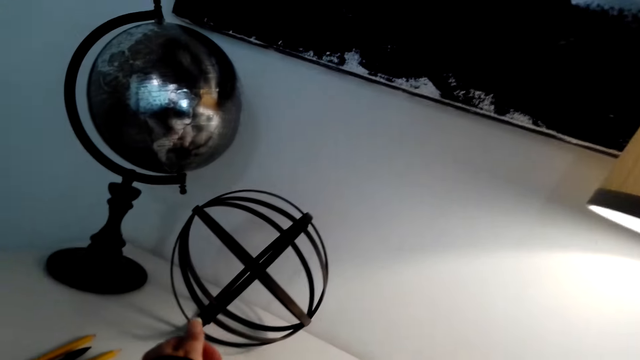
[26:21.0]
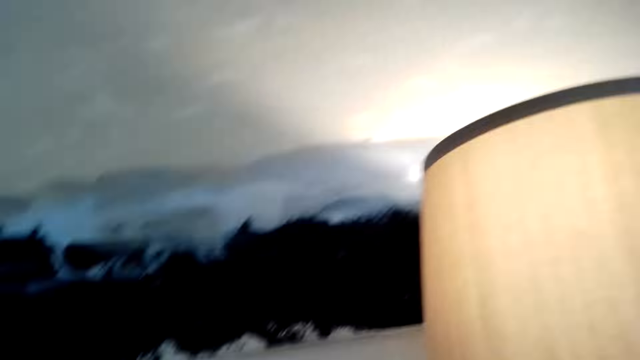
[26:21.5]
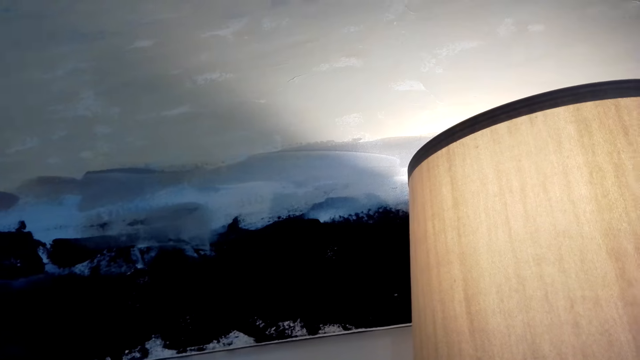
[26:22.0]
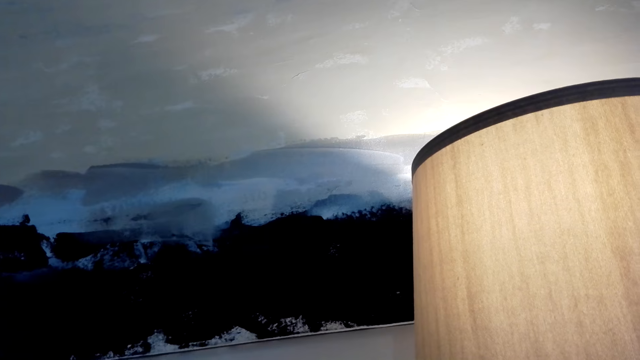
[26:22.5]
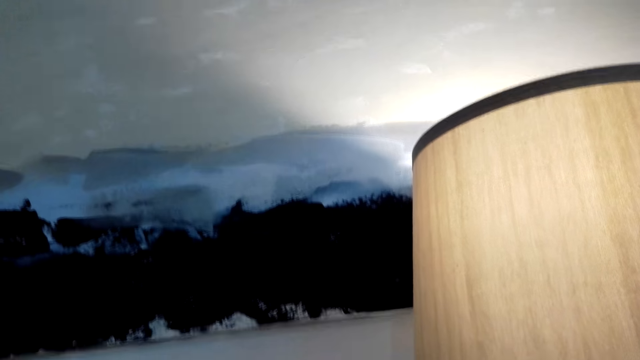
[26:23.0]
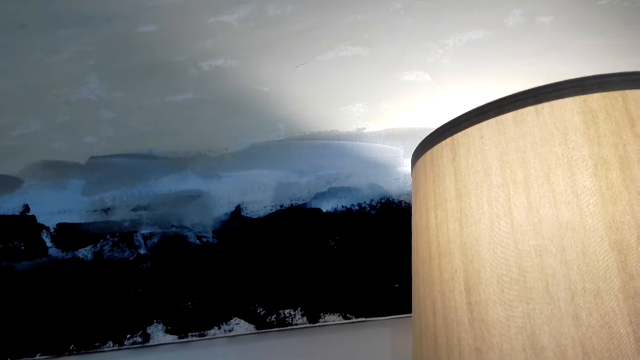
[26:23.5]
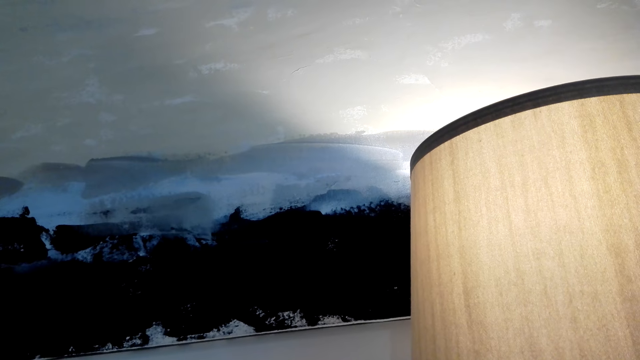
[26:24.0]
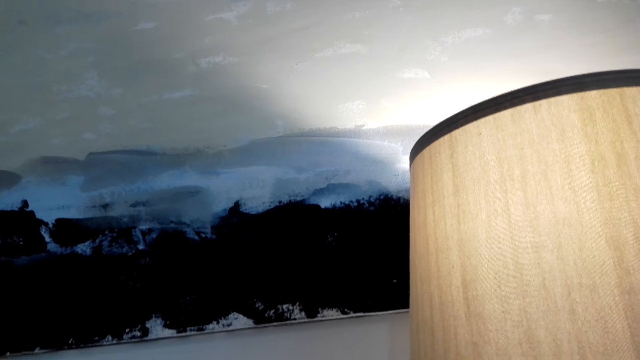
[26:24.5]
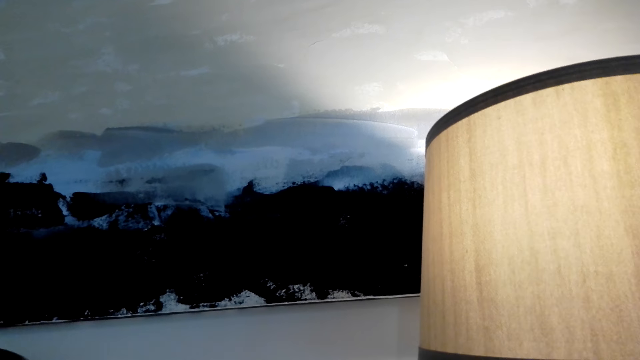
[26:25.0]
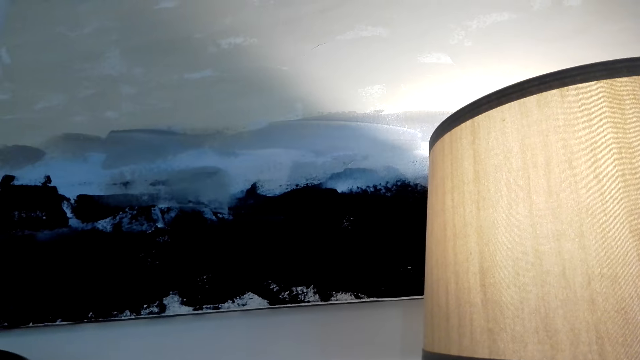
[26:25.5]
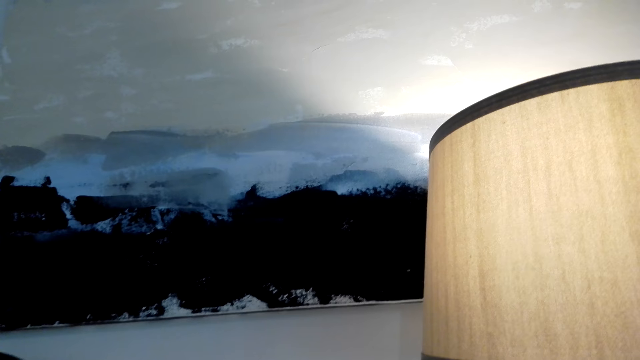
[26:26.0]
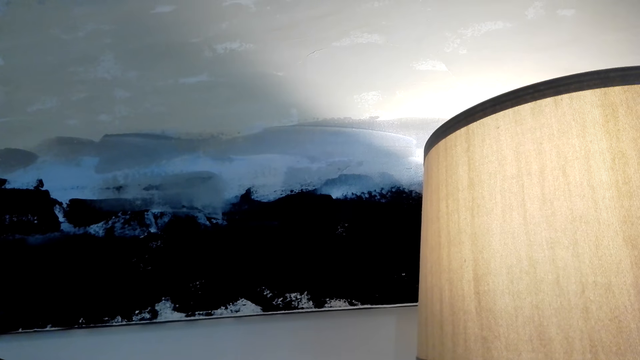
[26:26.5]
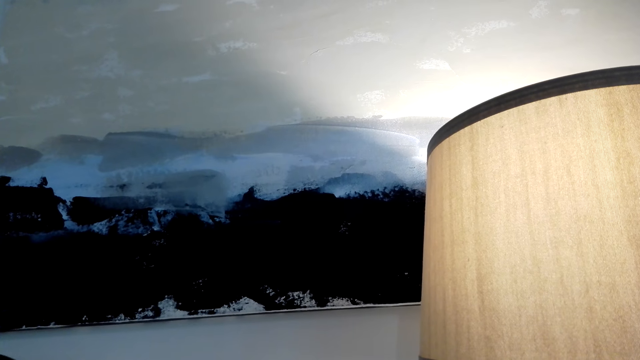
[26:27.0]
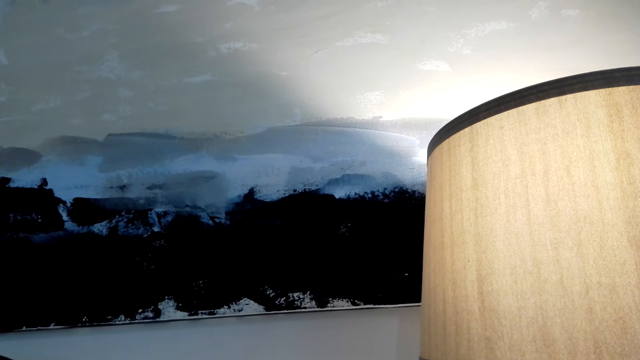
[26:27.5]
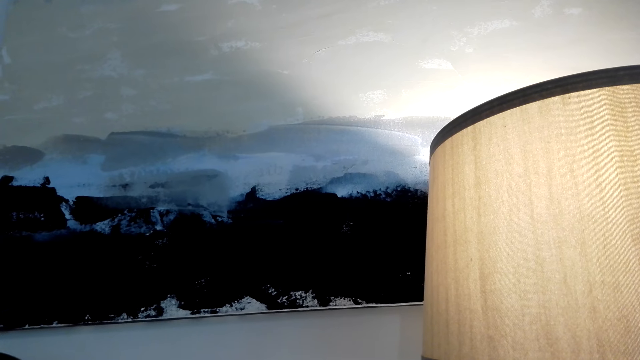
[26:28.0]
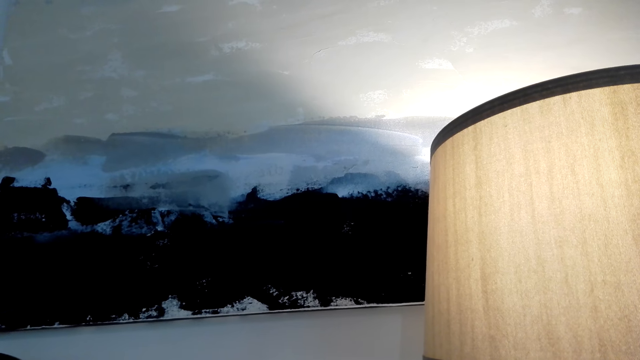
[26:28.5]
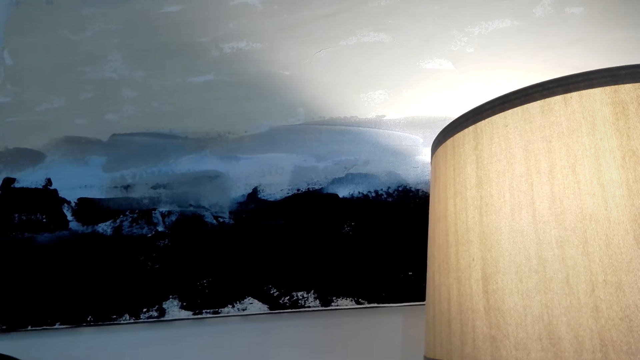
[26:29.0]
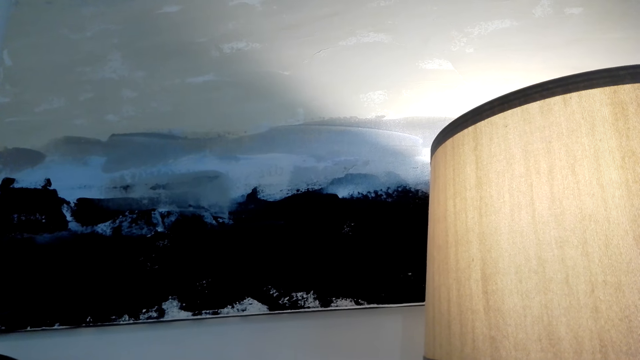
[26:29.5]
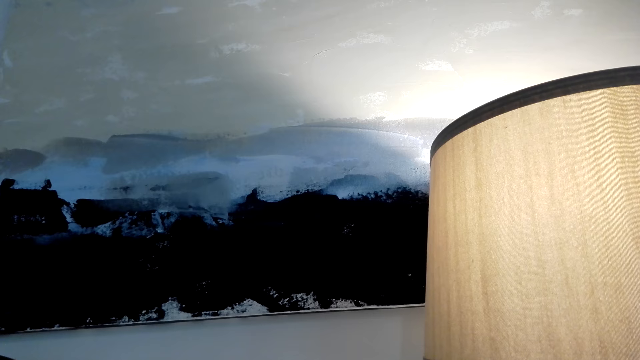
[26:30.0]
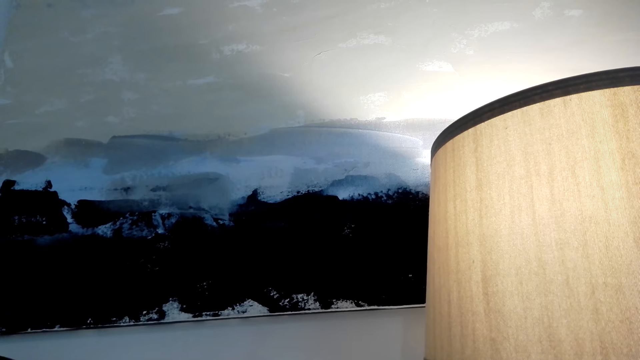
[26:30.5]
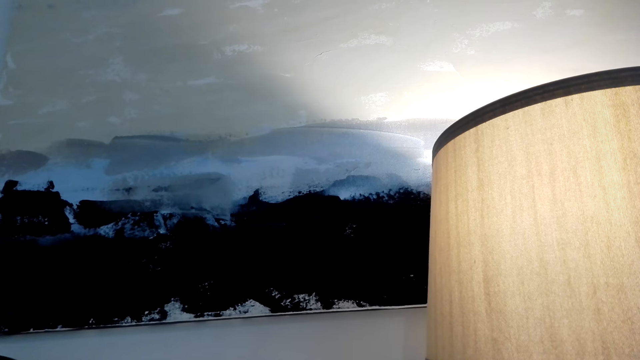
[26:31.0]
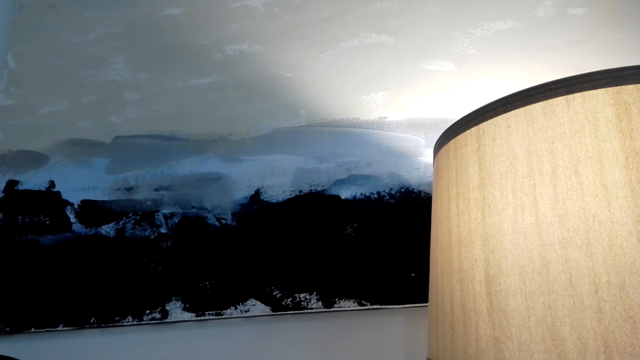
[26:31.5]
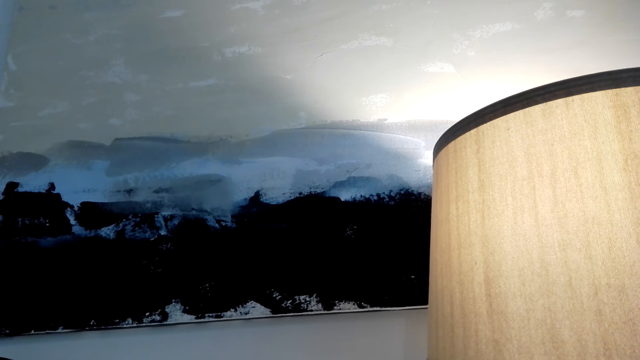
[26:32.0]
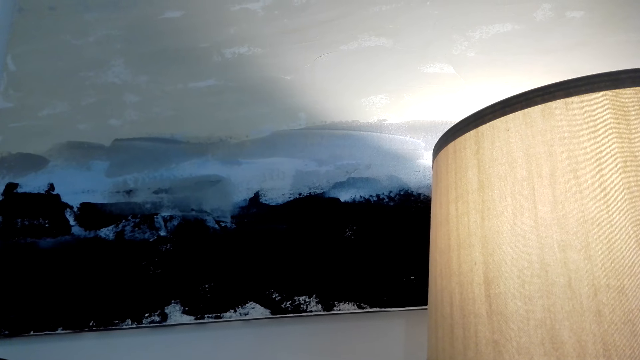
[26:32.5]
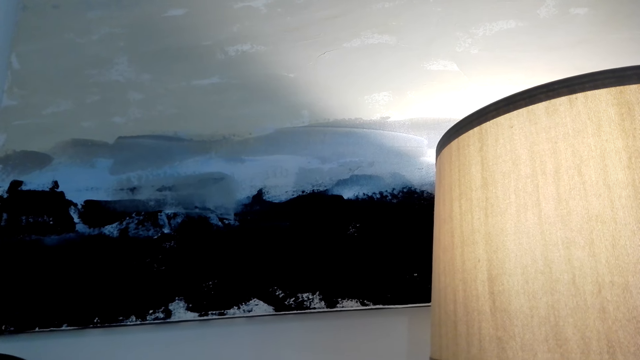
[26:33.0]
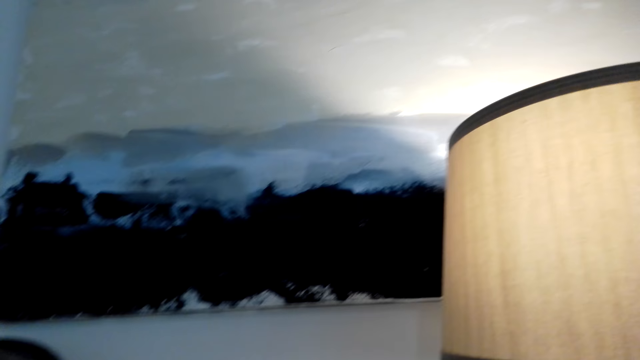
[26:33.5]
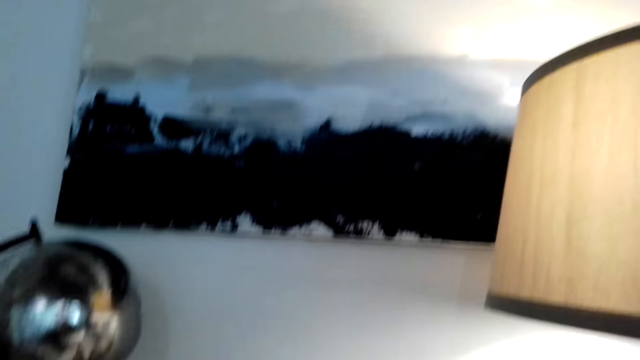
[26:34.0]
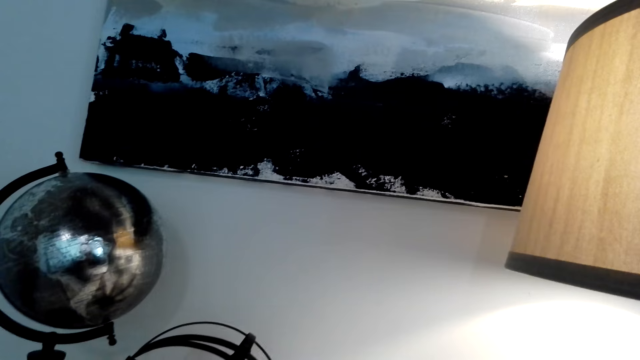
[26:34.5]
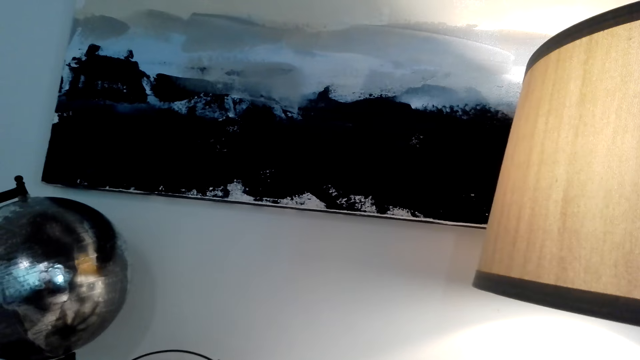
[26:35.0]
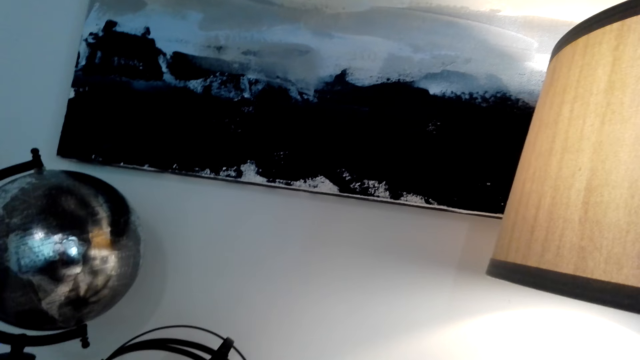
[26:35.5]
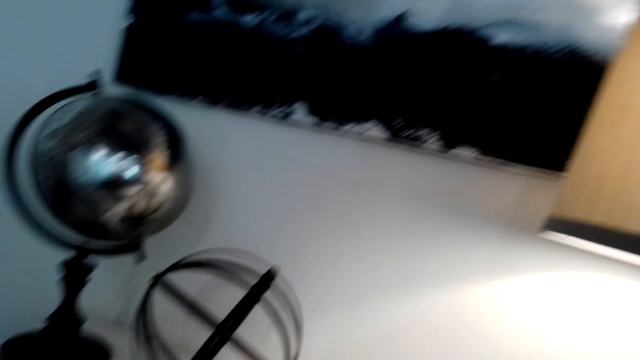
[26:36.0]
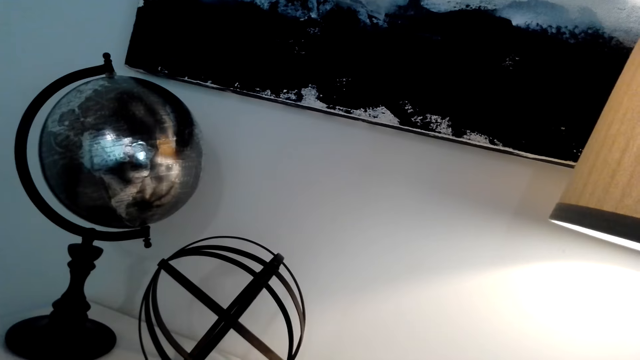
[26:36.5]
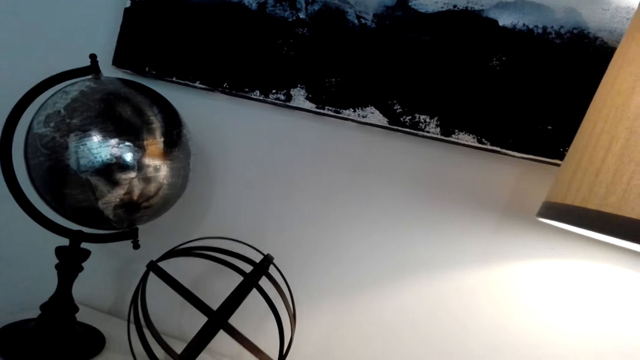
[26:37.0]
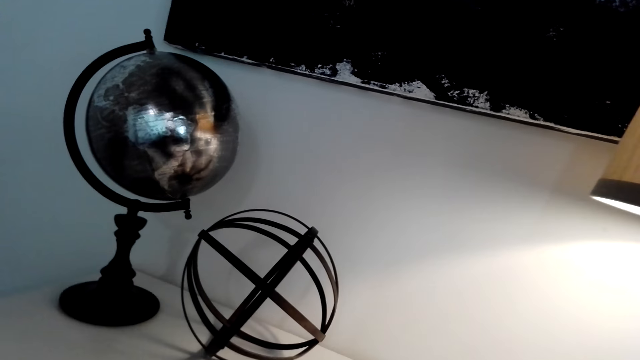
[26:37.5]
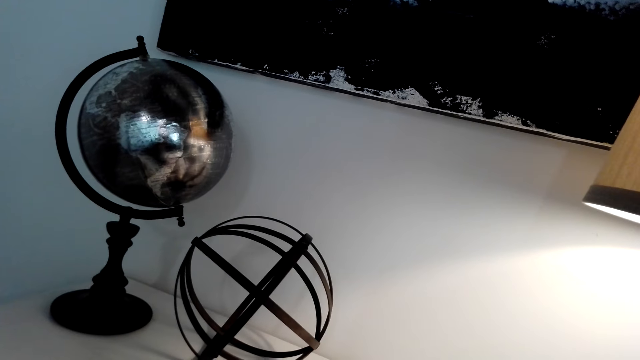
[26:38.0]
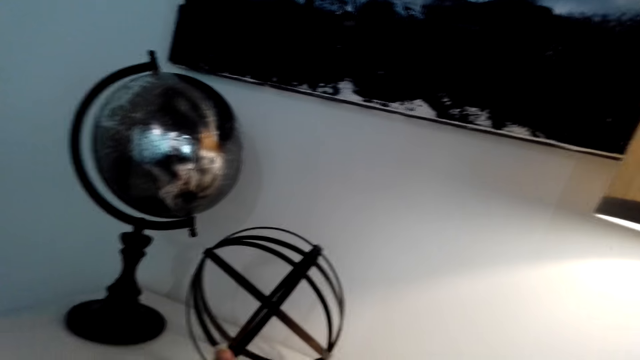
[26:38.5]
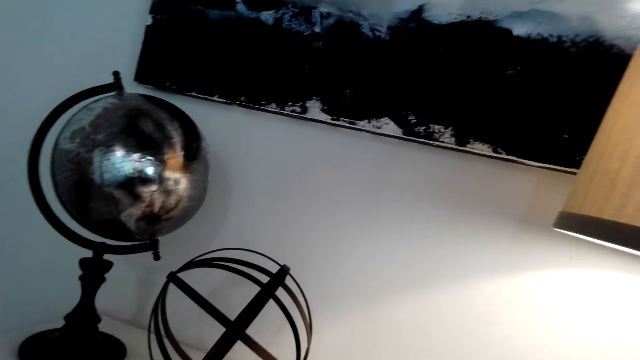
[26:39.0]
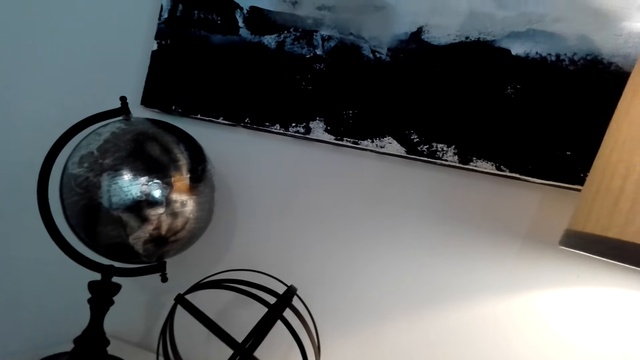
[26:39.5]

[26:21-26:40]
The camera wearer stares around the house. They talk with the phone.

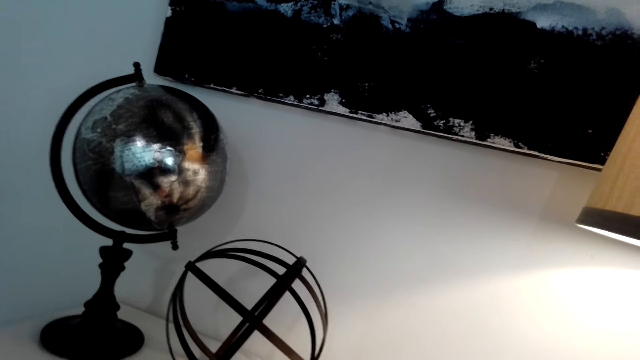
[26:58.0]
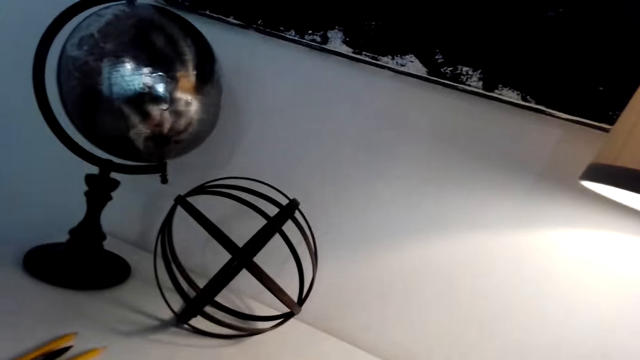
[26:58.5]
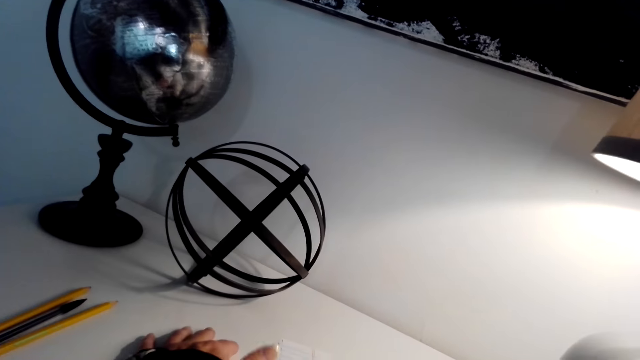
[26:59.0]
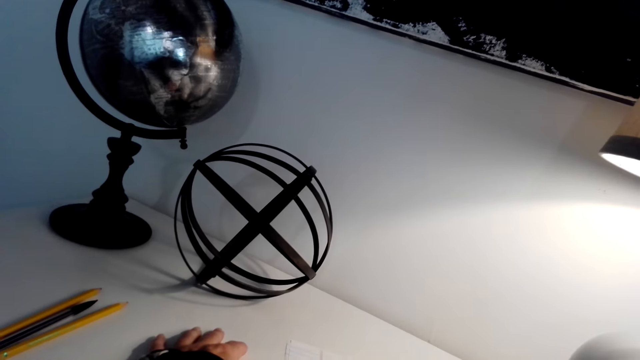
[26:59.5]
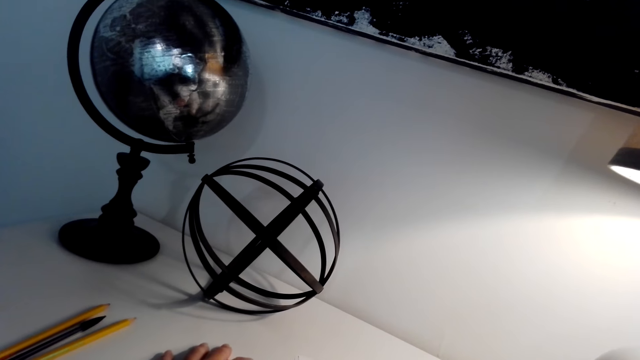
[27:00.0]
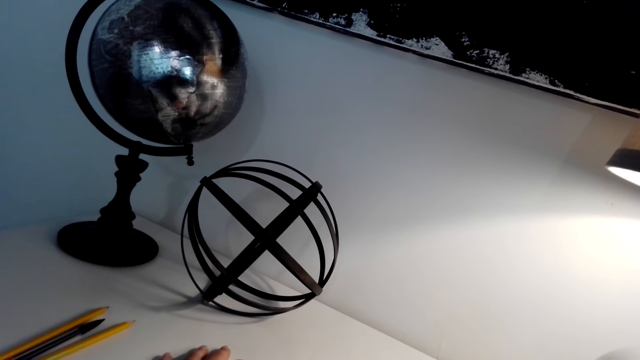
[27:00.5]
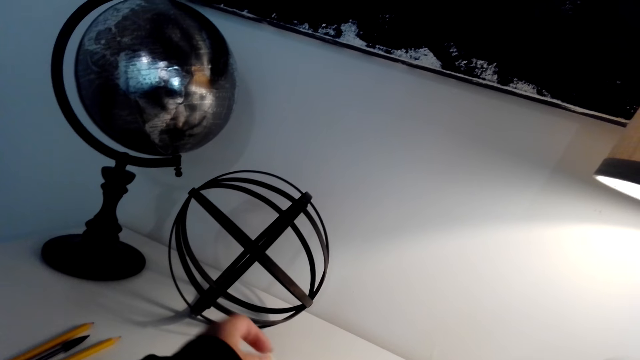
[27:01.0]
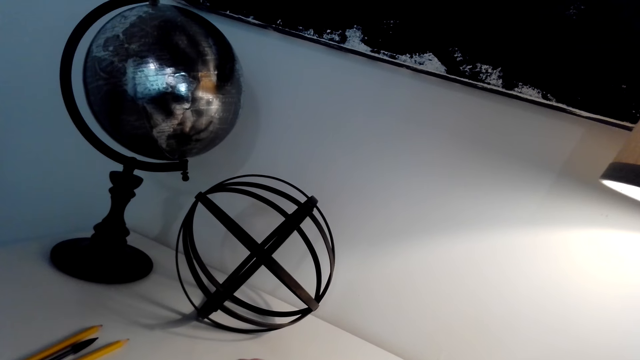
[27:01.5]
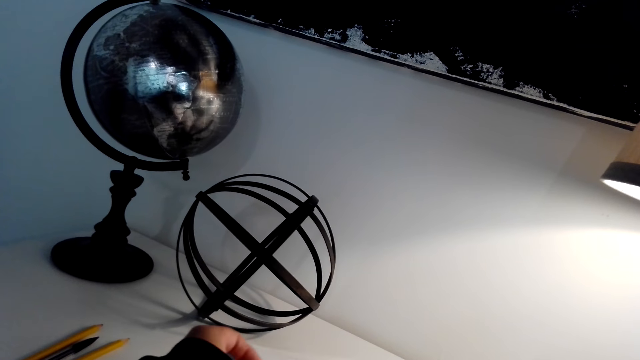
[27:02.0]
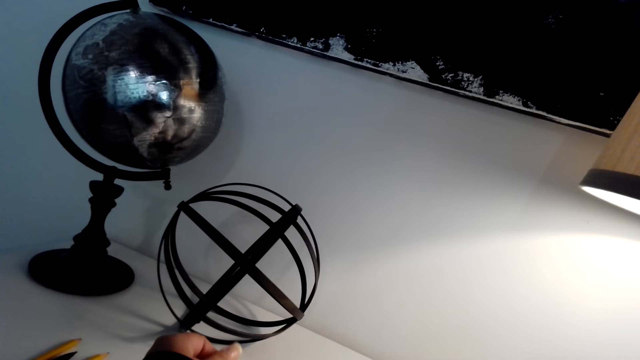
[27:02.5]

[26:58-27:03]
The camera wearer raises a hand. They raise a hand again.
